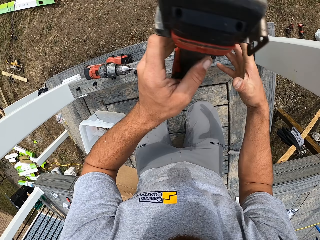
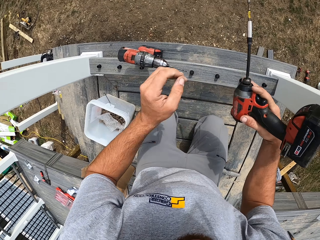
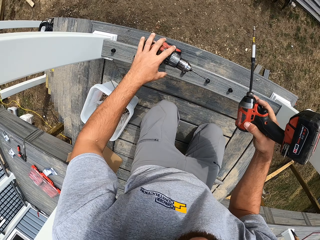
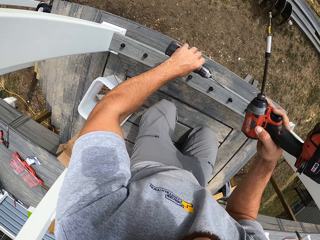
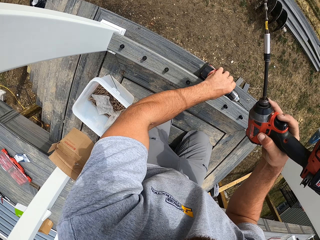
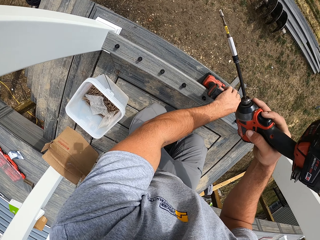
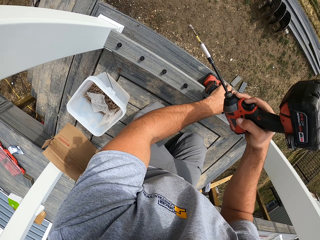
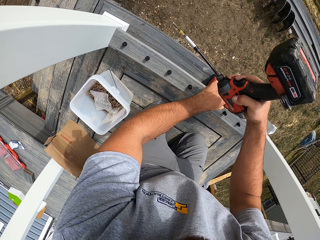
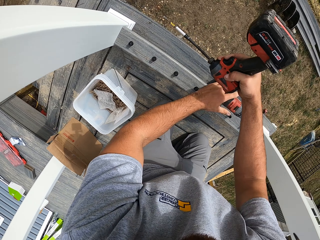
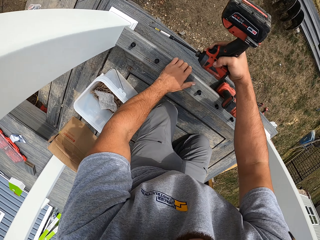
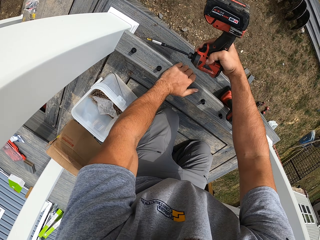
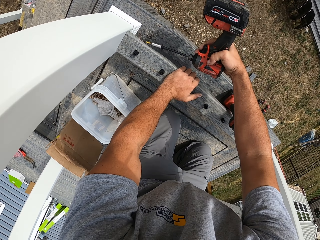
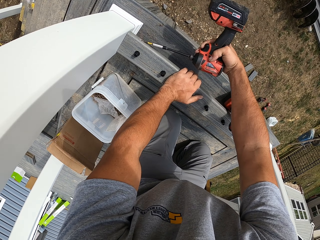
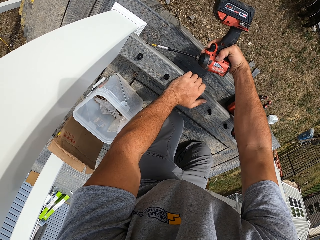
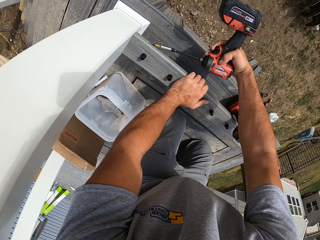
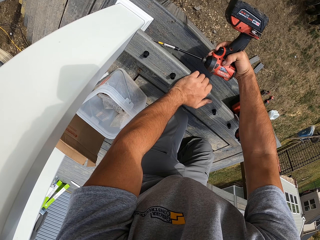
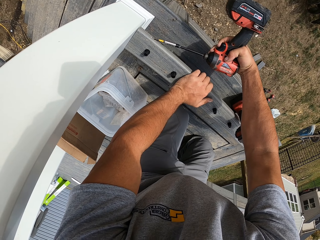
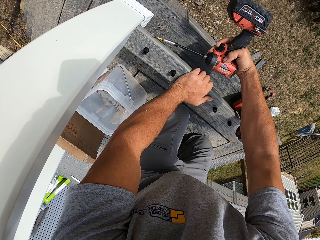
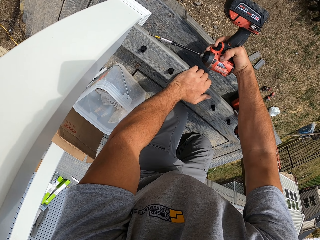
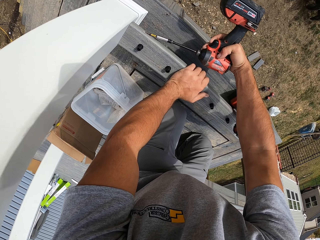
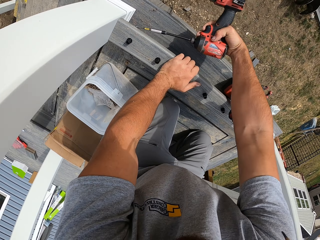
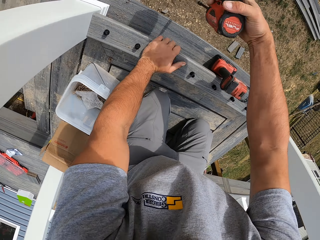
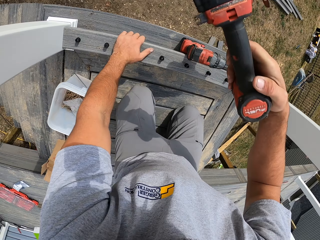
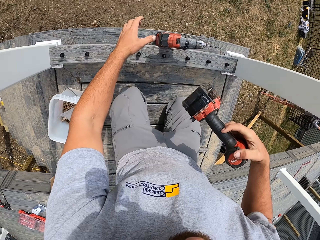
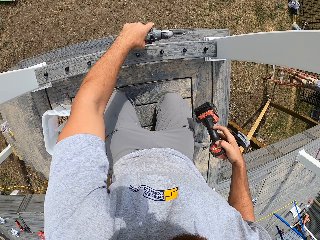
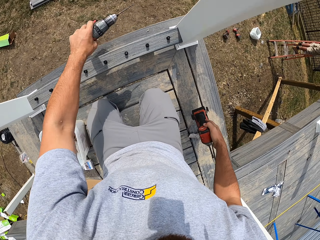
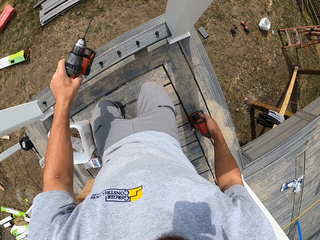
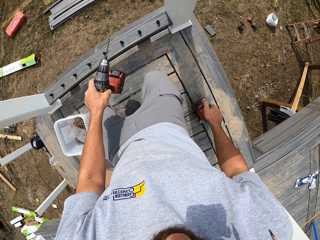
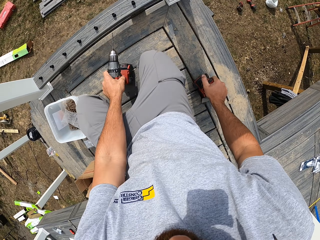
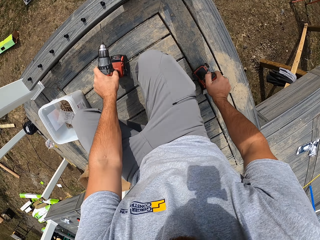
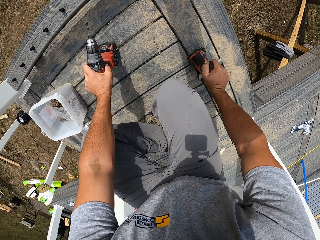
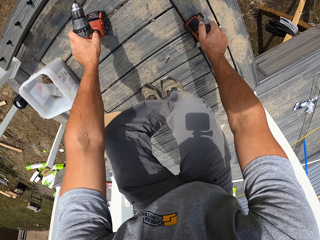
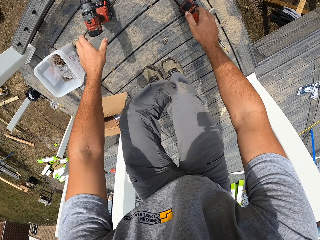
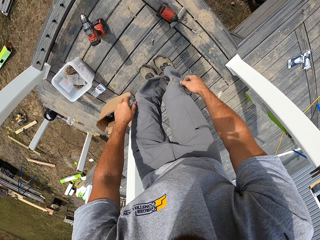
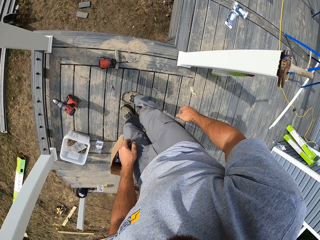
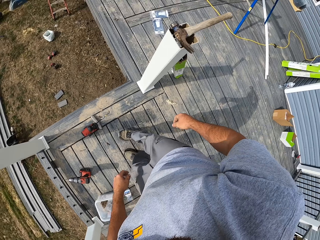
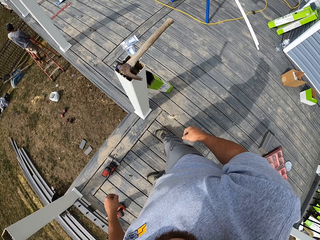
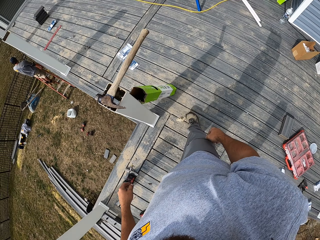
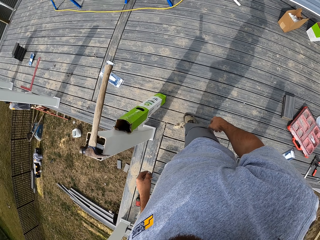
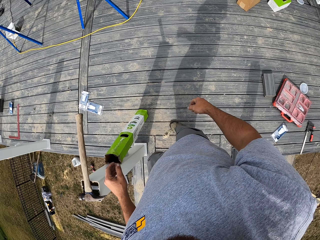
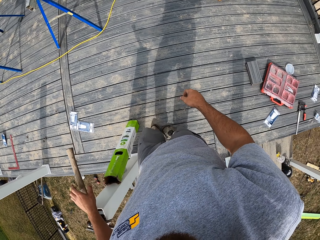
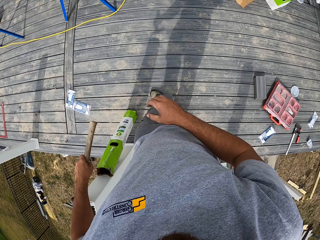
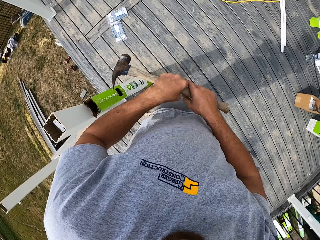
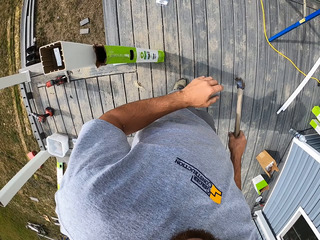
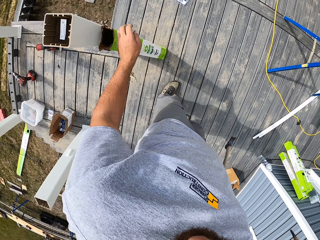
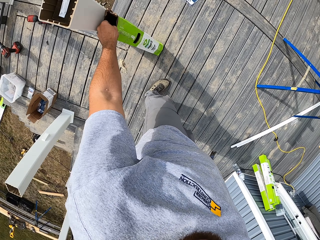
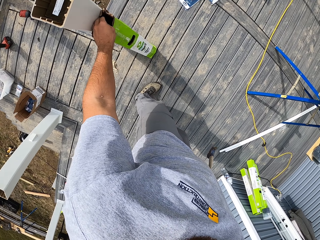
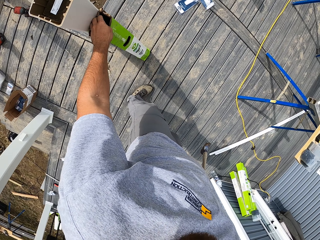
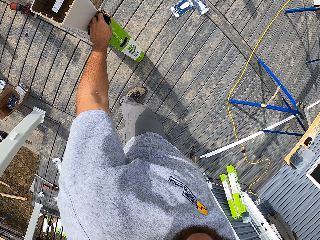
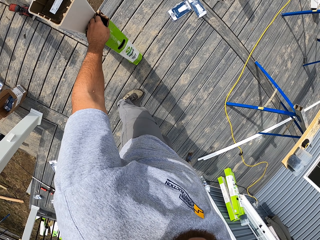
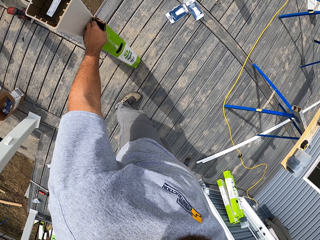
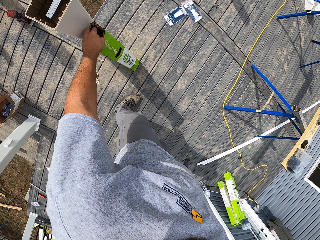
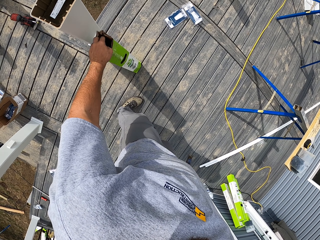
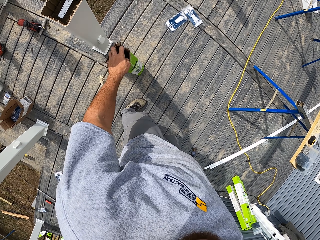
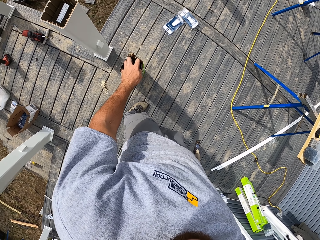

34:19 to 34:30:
The camera wearer picks up the drill. They push aside the driller. They screw the nail into the wood. They put the drill down. They pick up the driller. A man climbs a ladder. The camera wearer puts down the driller and stands up. They walk around. They take the hammer. They take metals from the box.

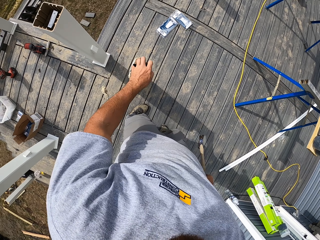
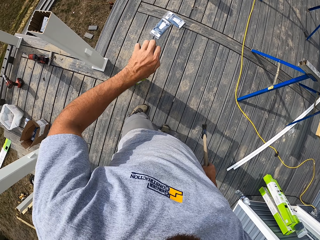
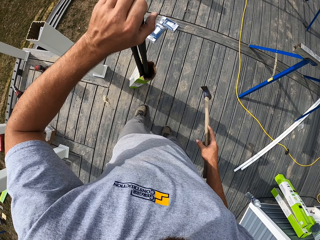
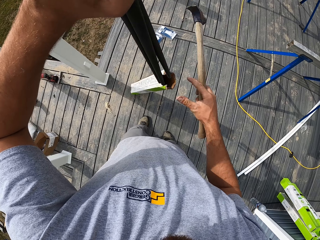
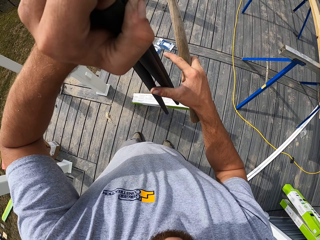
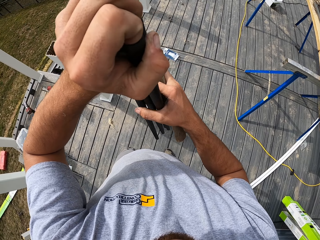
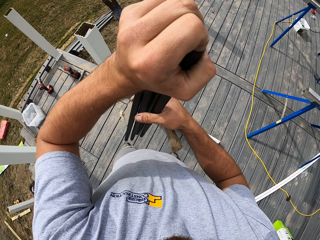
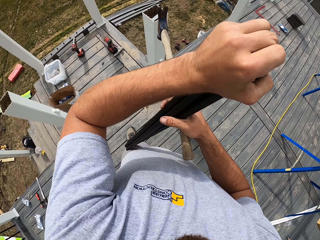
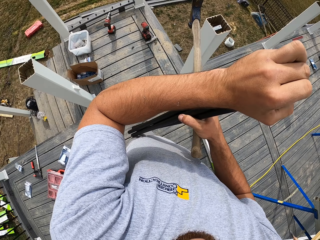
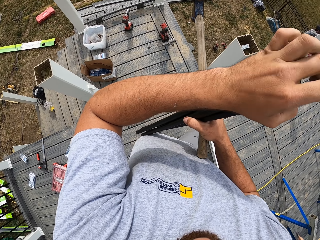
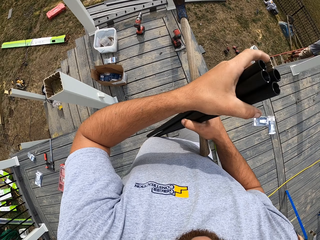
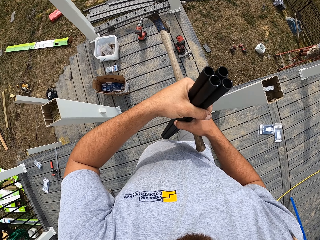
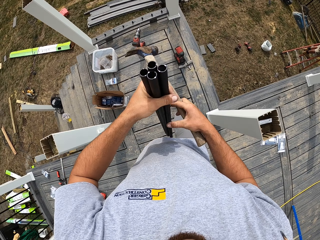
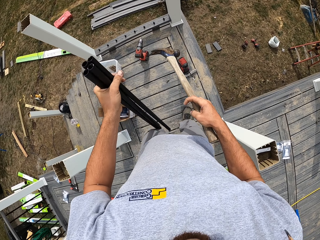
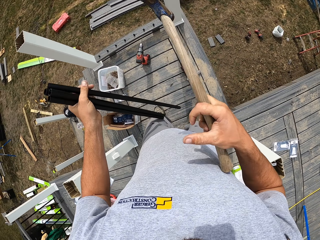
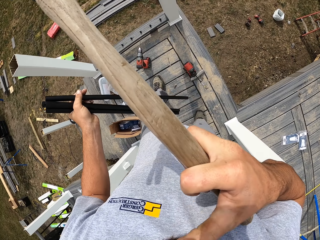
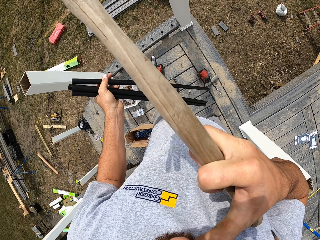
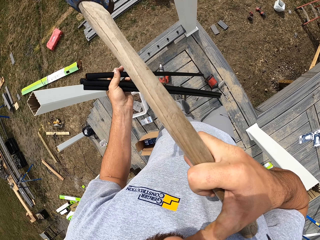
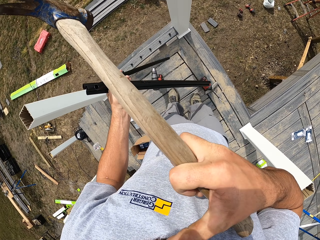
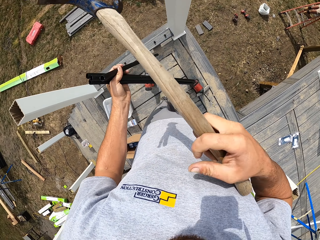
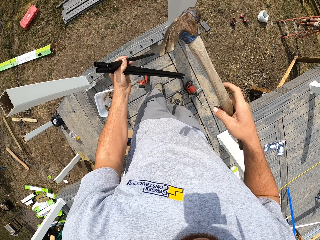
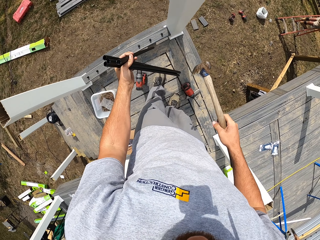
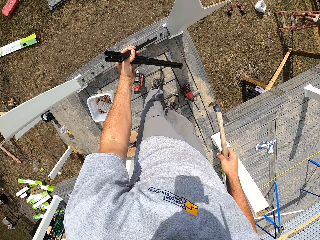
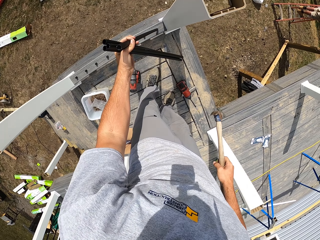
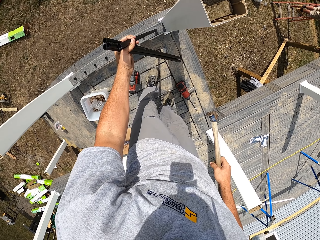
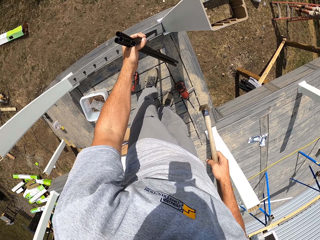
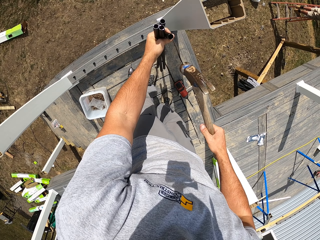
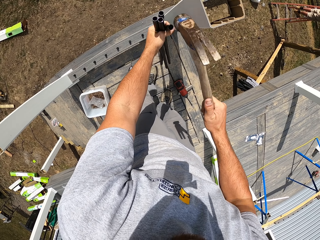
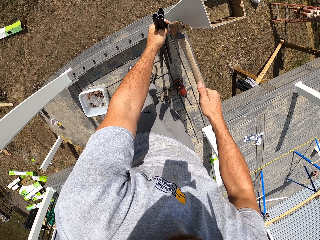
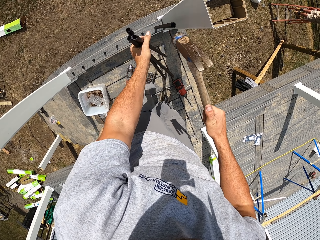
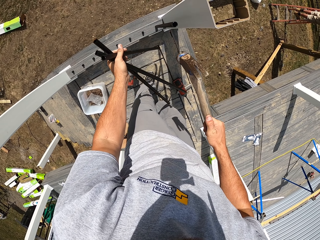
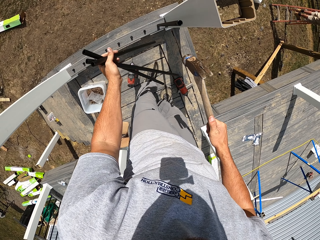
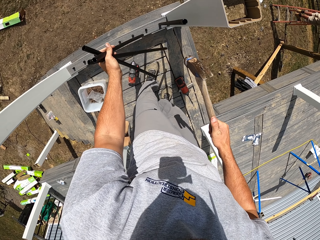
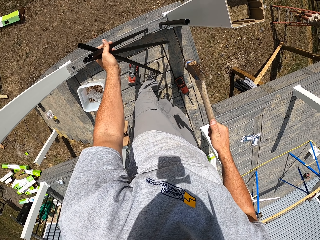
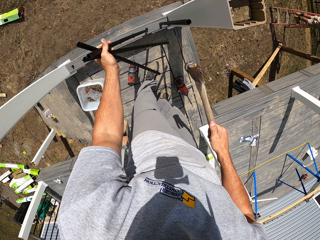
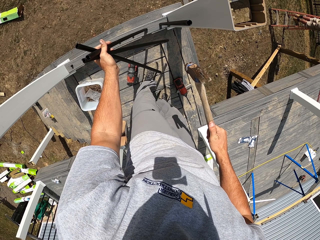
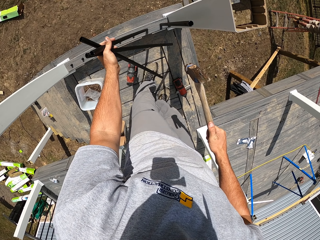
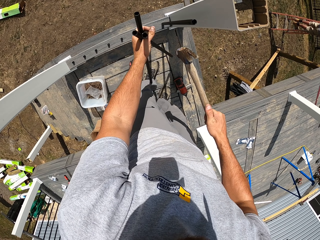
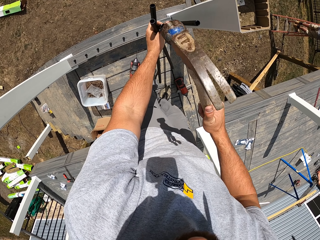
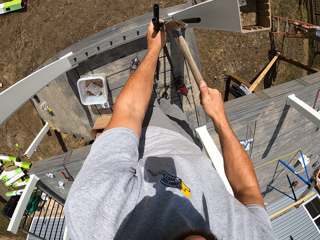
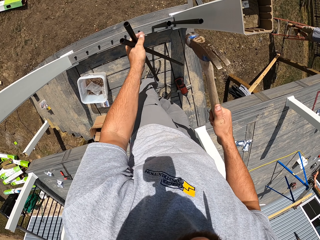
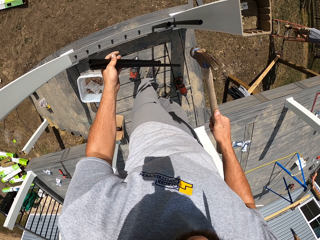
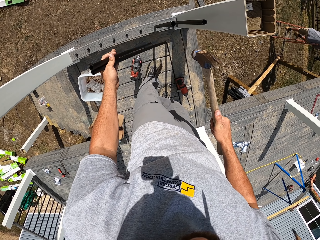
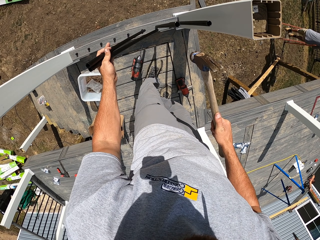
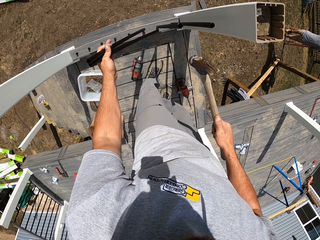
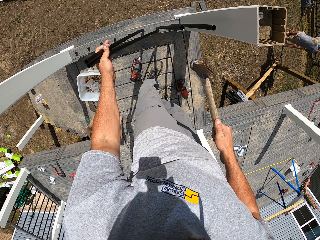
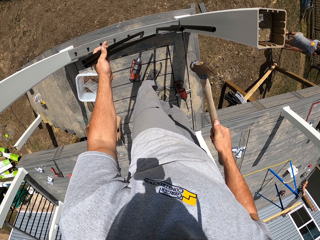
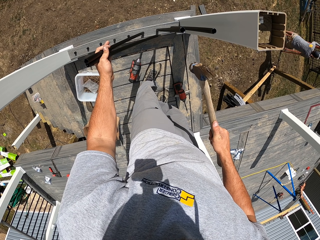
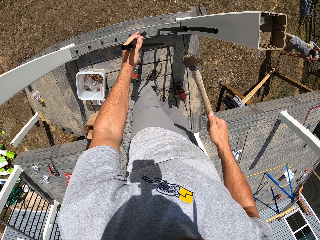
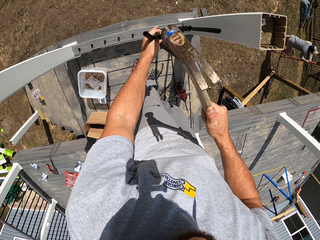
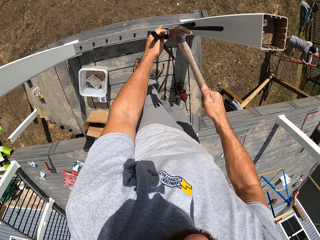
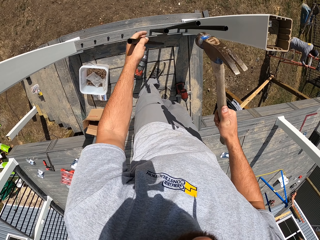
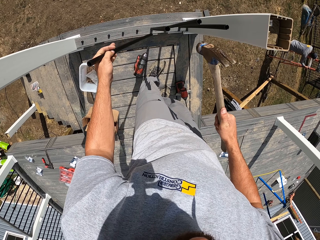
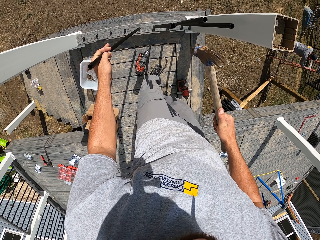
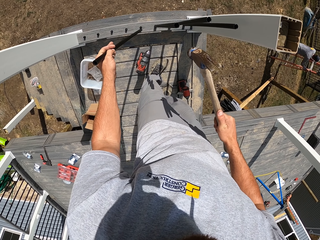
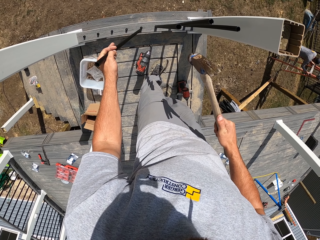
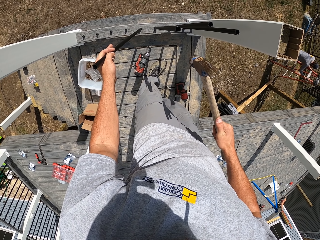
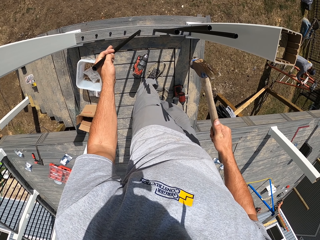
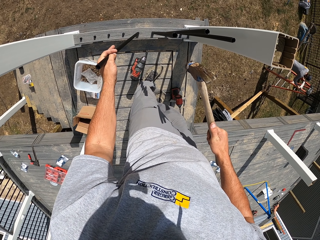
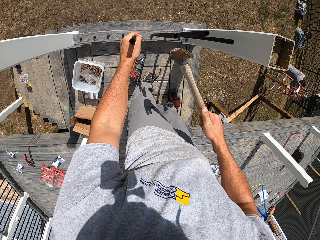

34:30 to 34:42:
The camera wearer pulls up the baluster. They move forward. They attach the metals to the wood with a hammer. A man climbs down the ladder.
